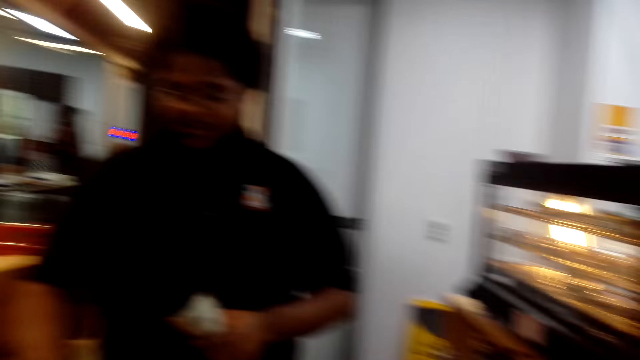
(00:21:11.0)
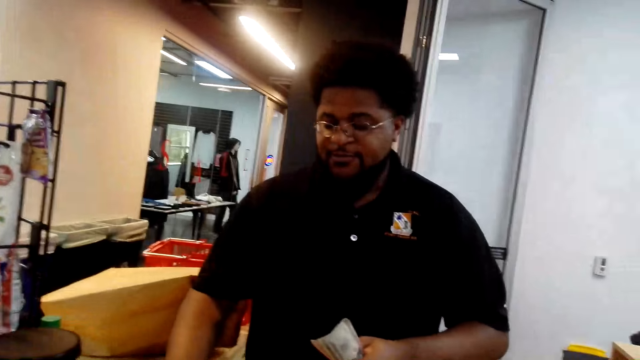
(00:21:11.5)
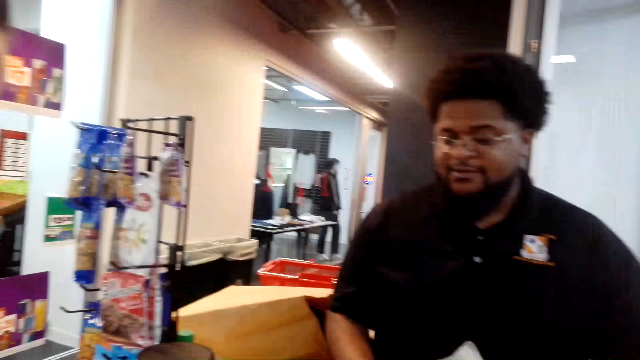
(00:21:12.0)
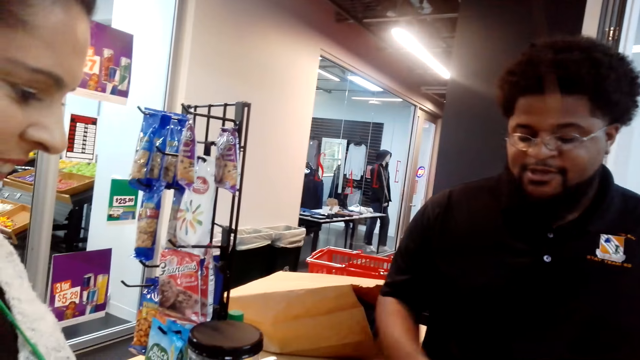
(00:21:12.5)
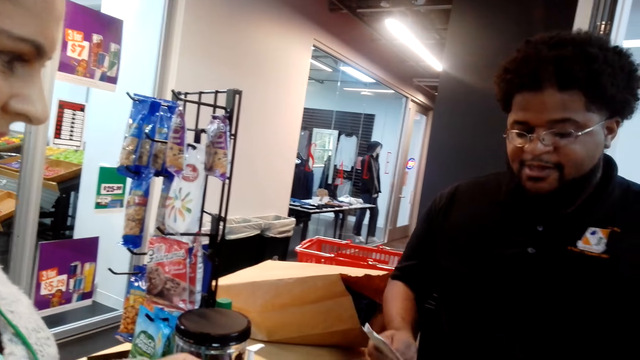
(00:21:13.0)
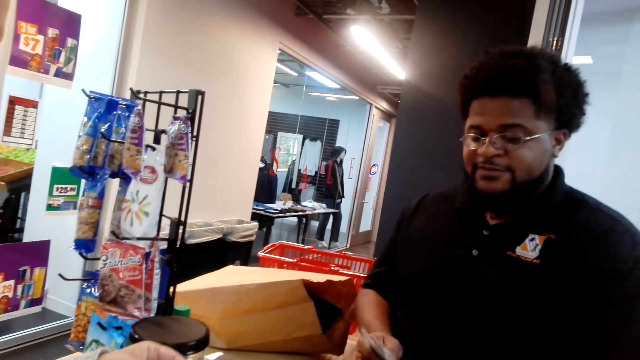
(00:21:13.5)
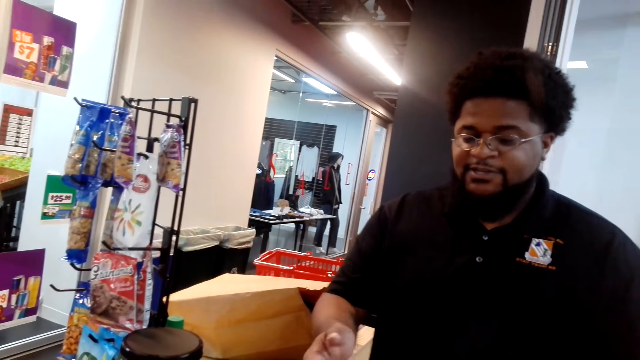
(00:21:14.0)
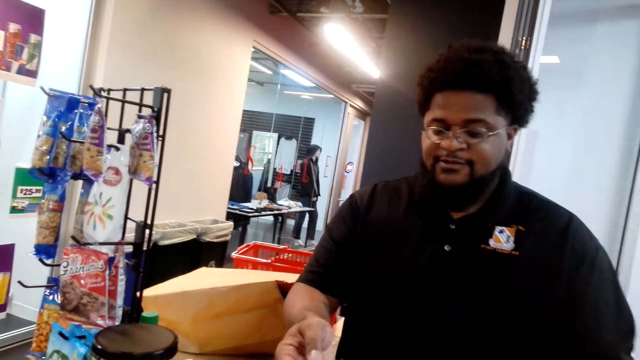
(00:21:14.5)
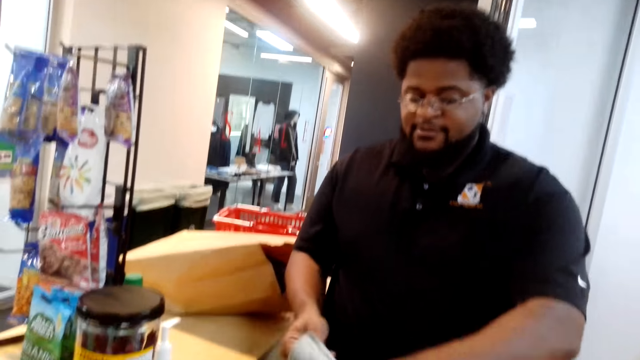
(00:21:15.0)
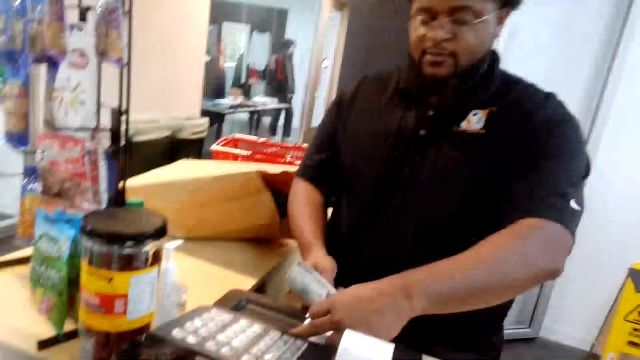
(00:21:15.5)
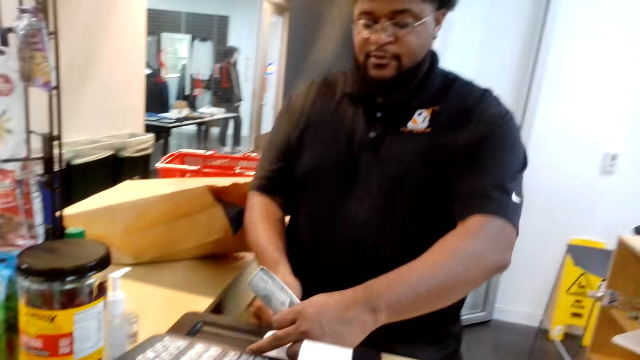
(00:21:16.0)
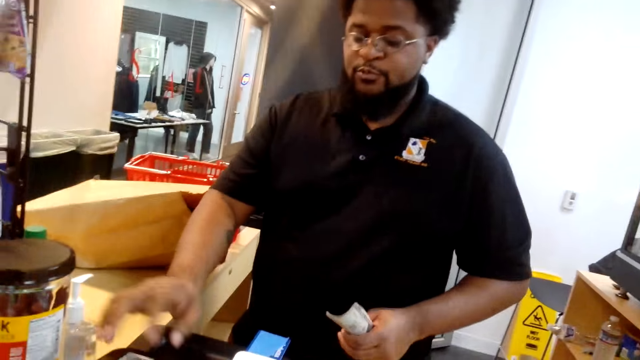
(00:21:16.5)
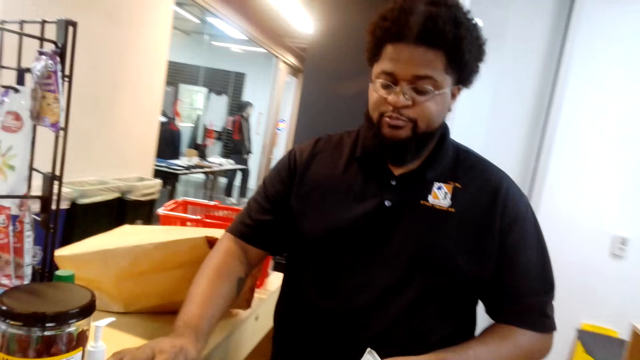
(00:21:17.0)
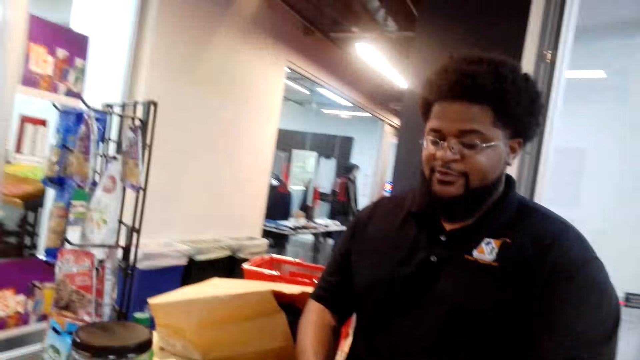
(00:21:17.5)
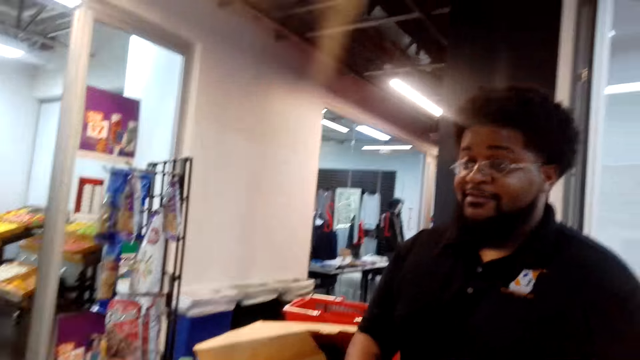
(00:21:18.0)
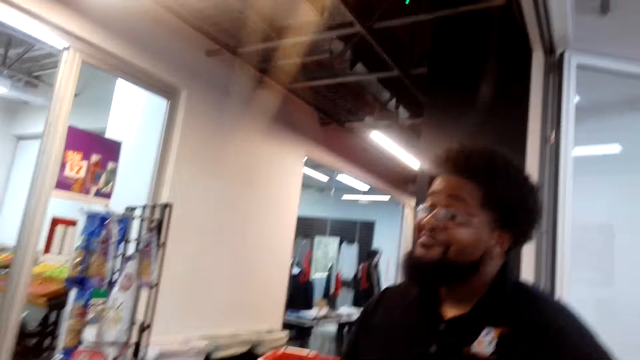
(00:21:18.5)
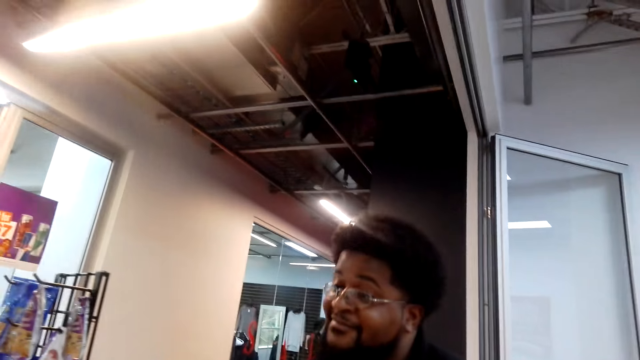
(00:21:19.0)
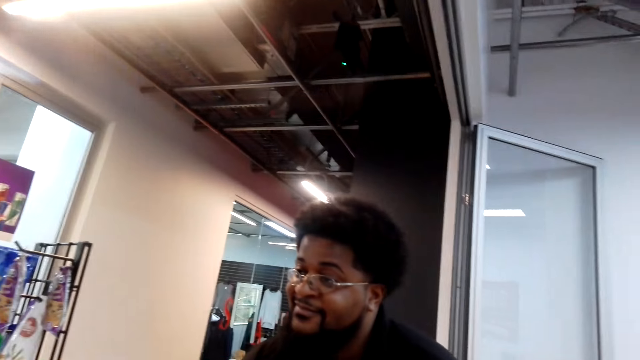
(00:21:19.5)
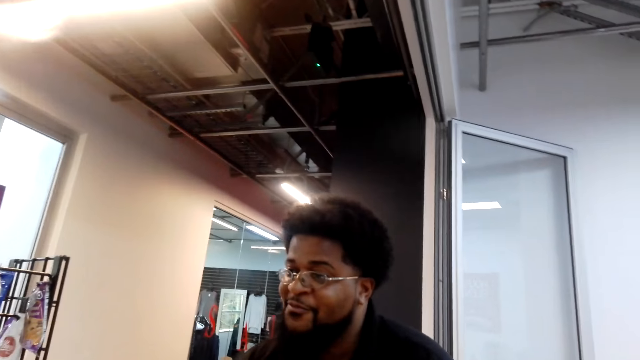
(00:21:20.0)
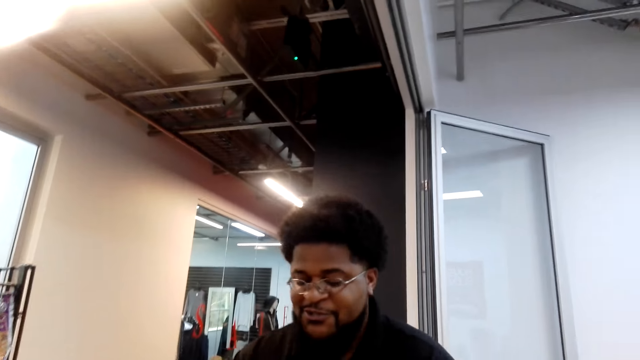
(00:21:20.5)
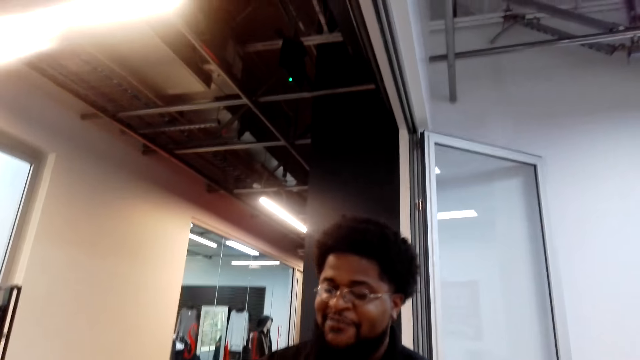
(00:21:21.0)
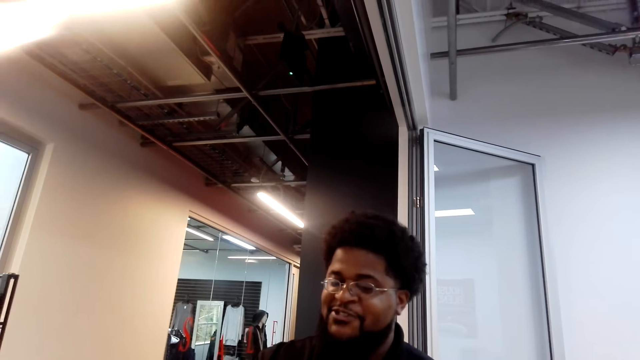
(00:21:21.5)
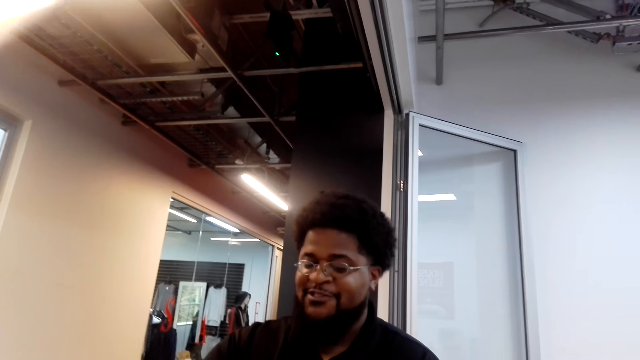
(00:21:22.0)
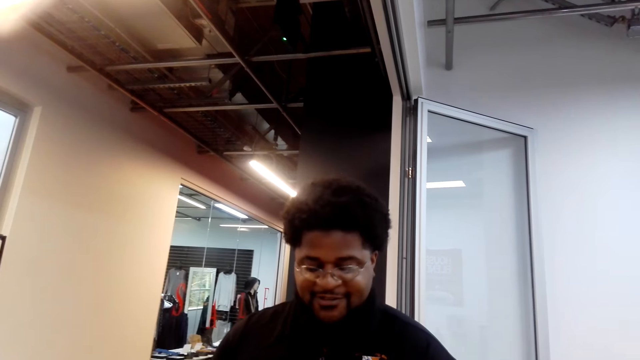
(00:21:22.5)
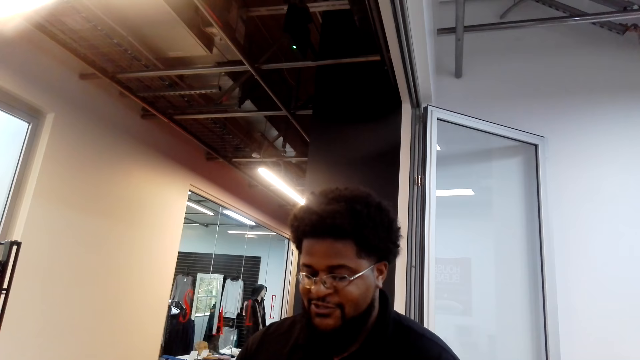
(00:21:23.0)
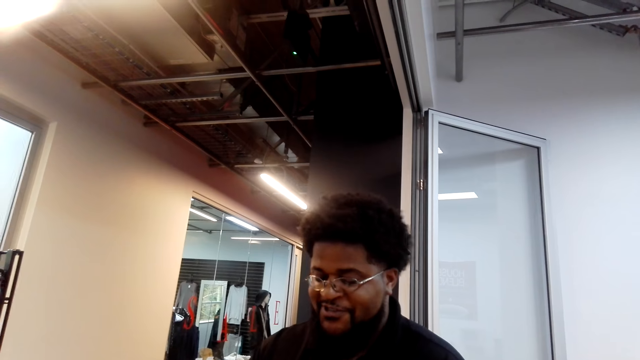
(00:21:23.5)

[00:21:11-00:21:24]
A cashier presses the cash register. The camera wearer looks at the cashier. A lady gives the cashier a credit card. The cashier inserts the credit card in the cash register. The cashier operates the machine. The lady talks to the cashier. The cashier talks.

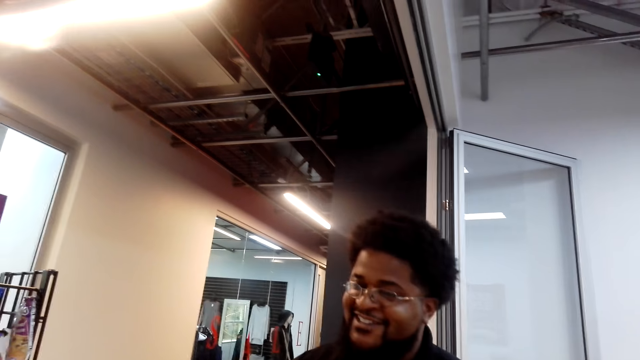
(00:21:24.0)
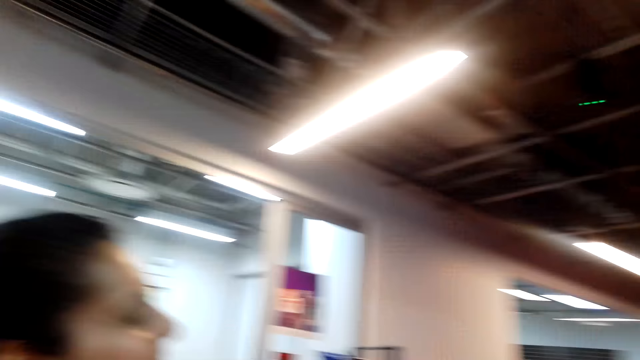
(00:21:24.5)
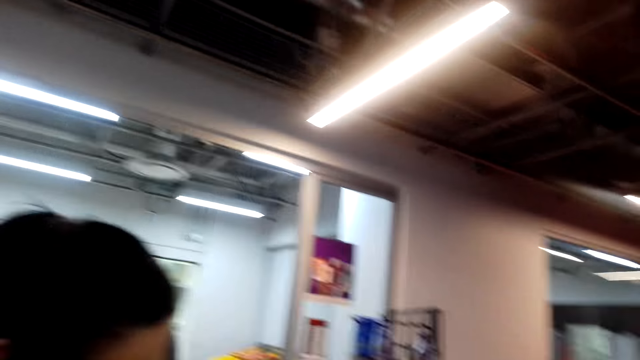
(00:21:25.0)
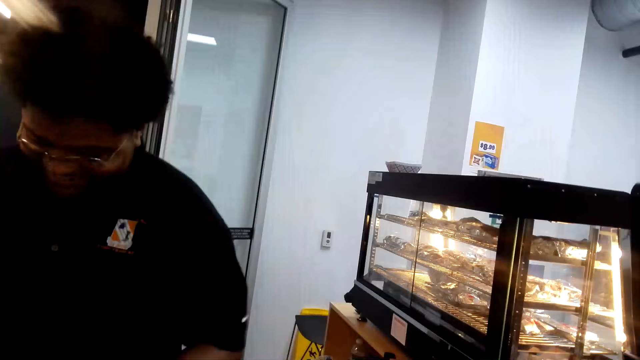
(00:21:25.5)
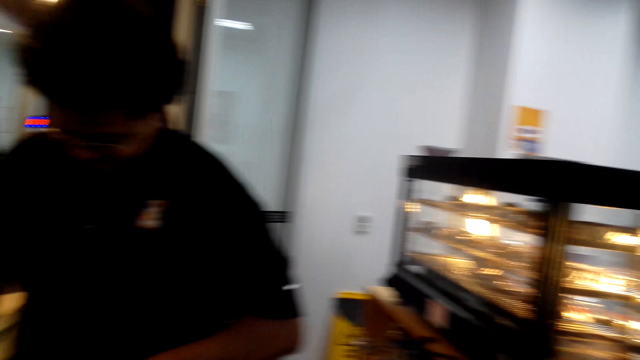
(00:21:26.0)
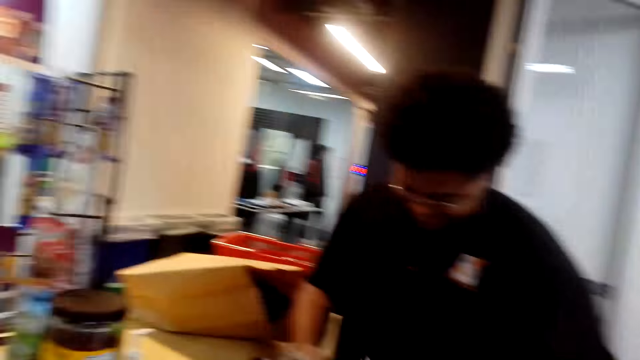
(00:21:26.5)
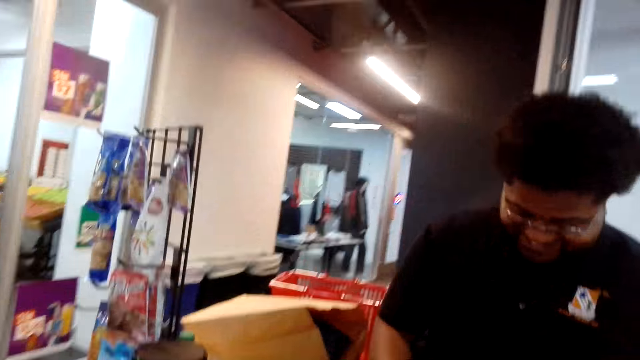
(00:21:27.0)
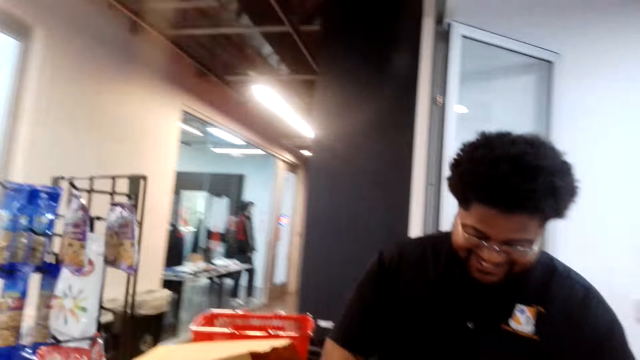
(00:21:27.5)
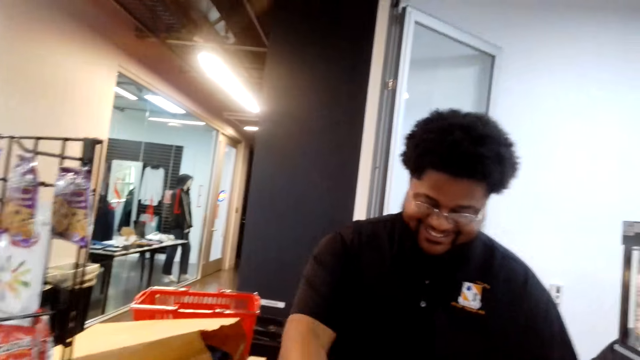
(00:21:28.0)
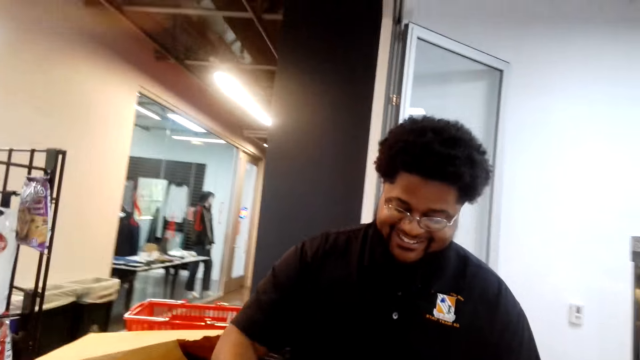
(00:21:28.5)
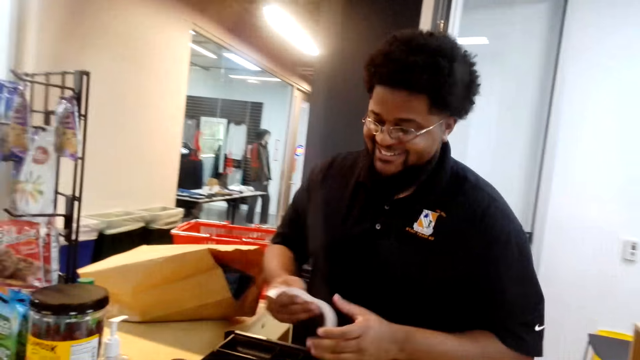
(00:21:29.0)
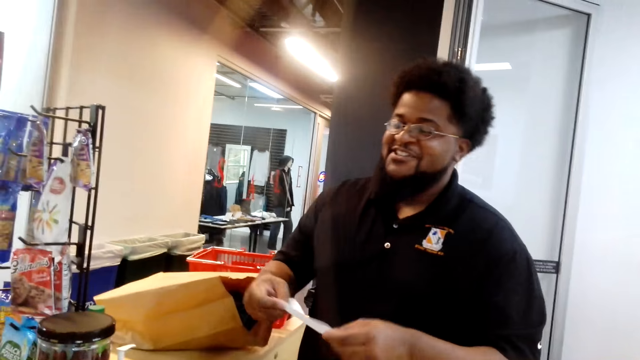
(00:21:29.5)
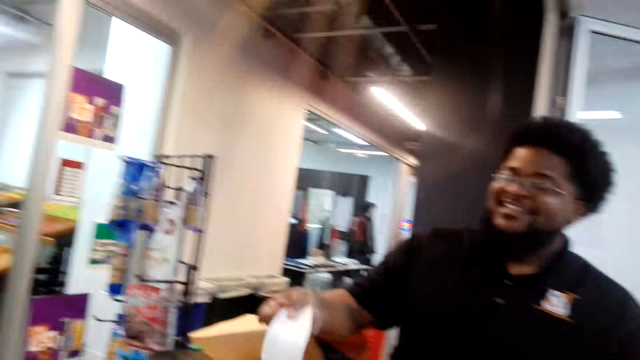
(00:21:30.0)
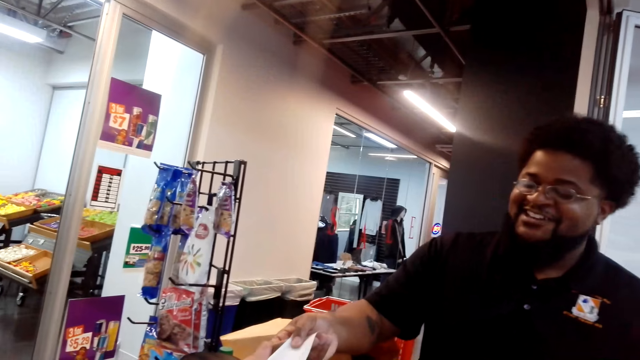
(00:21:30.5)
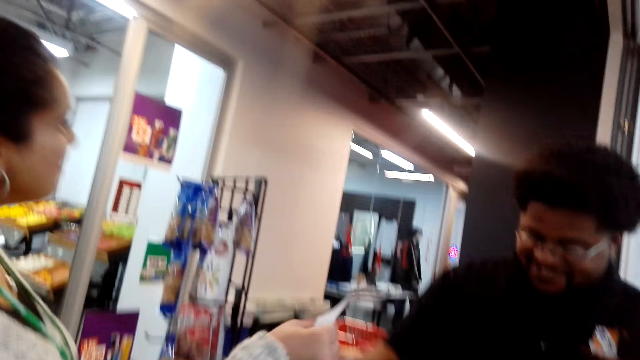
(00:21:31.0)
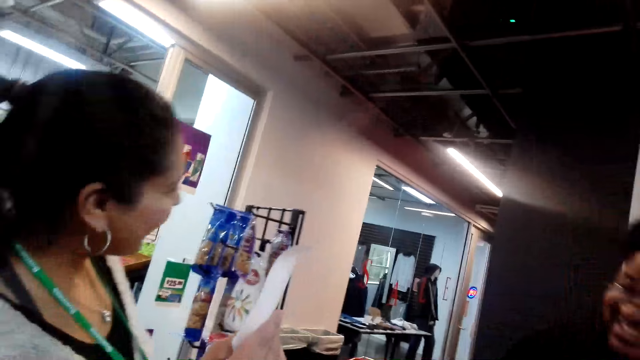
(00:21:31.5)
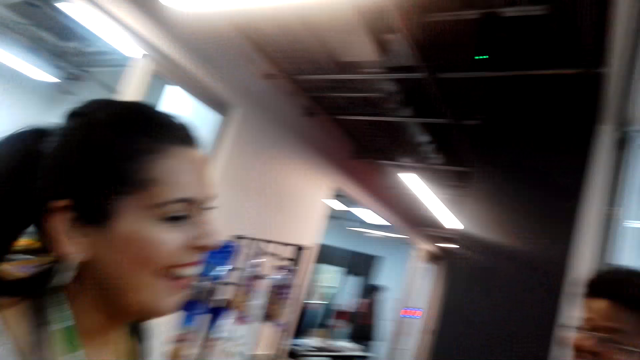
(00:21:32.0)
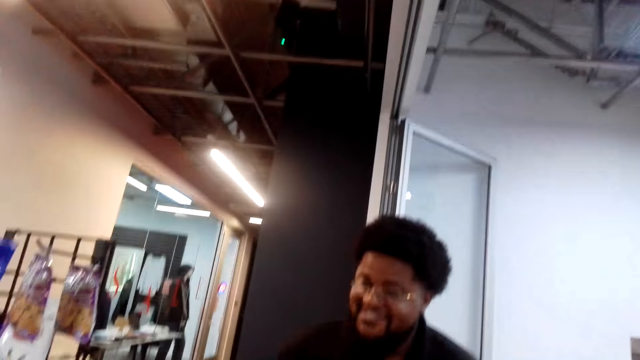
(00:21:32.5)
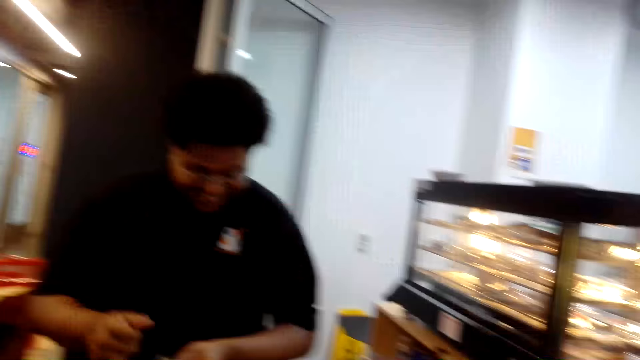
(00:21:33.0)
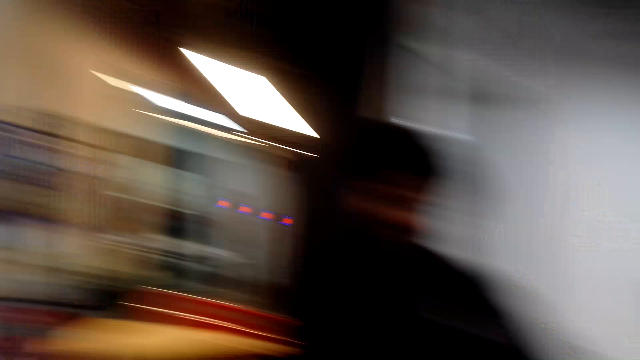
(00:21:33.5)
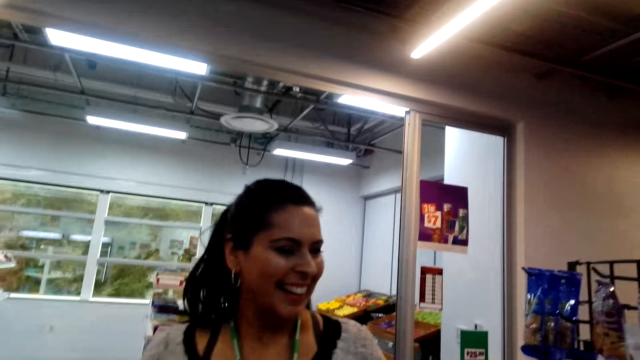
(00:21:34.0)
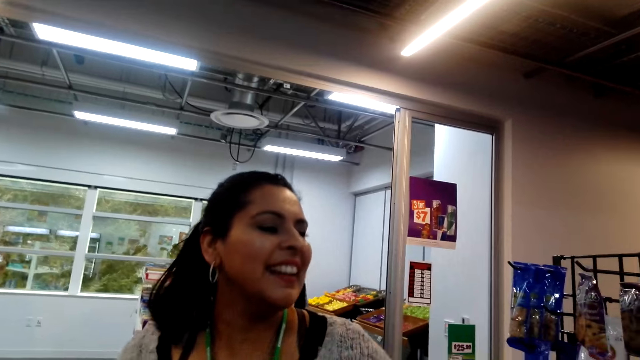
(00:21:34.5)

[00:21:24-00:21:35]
The camera wearer looks at the lady. They look at the cashier. The cashier picks a receipt from the cash register and gives the receipt to the lady. The camera wearer looks at the lady. The lady picks the receipt. The camera wearer looks at the cashier. They talk. They look at the lady.
